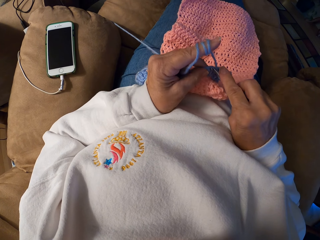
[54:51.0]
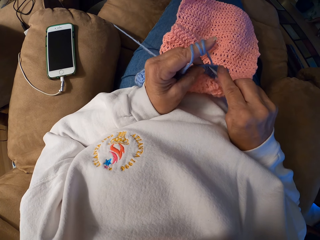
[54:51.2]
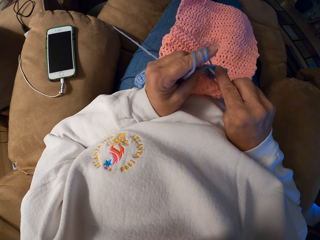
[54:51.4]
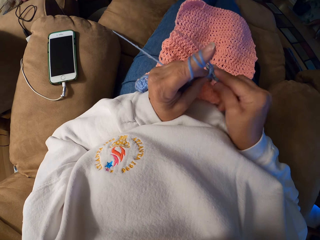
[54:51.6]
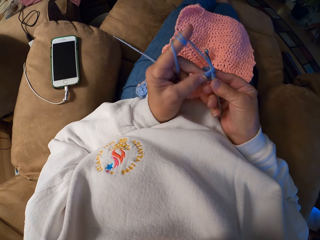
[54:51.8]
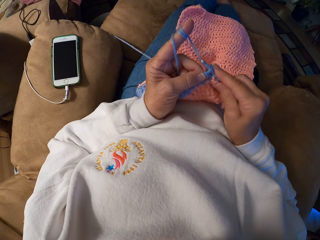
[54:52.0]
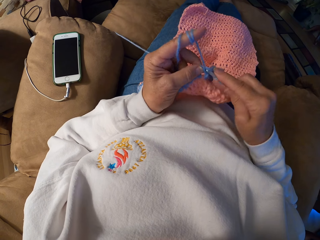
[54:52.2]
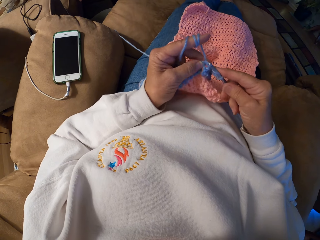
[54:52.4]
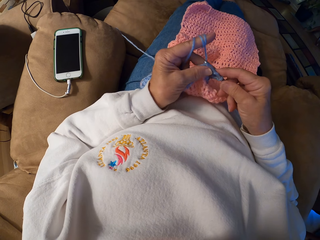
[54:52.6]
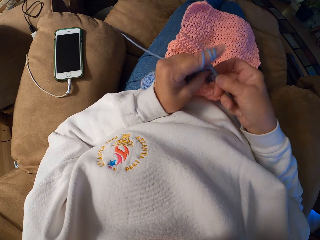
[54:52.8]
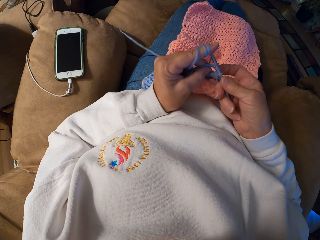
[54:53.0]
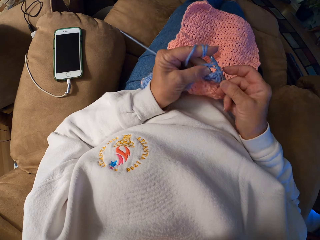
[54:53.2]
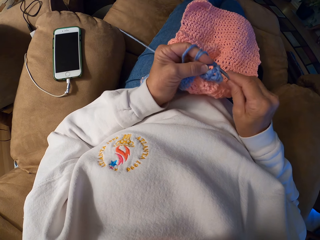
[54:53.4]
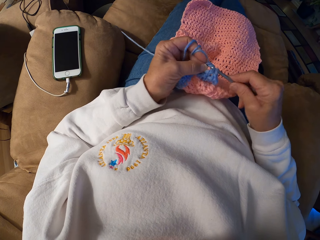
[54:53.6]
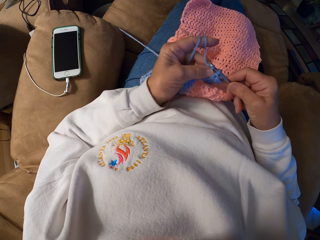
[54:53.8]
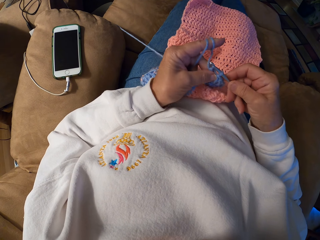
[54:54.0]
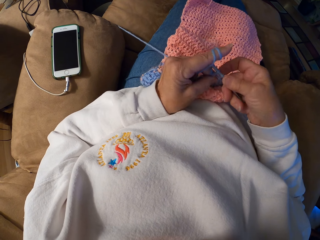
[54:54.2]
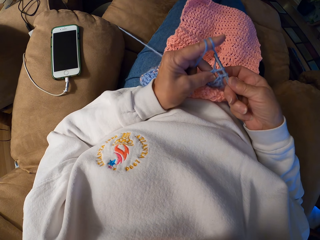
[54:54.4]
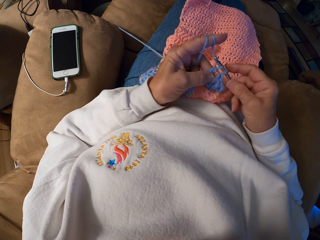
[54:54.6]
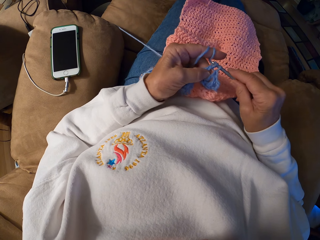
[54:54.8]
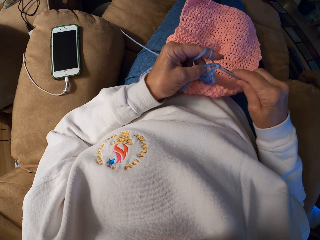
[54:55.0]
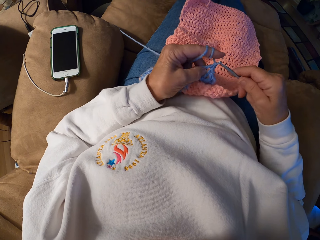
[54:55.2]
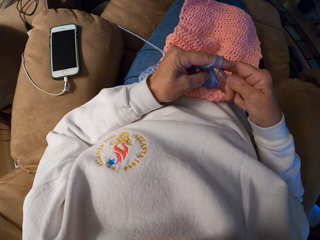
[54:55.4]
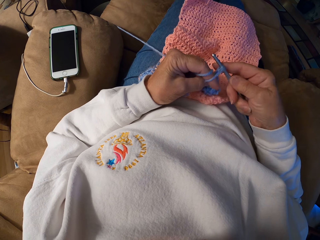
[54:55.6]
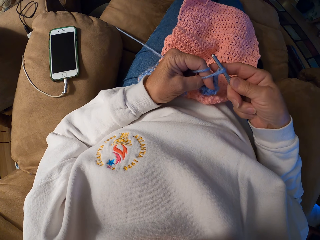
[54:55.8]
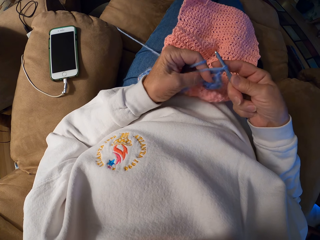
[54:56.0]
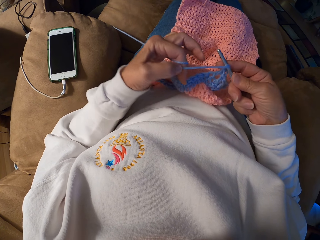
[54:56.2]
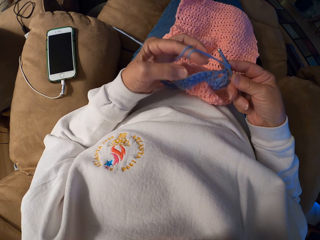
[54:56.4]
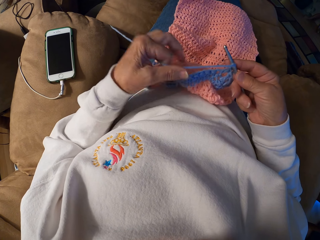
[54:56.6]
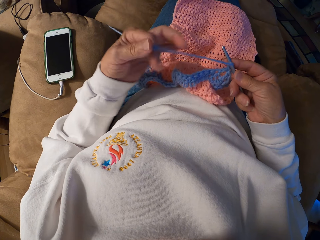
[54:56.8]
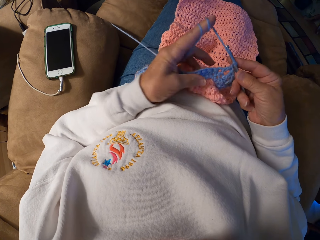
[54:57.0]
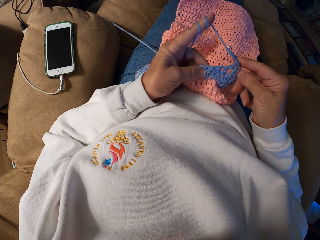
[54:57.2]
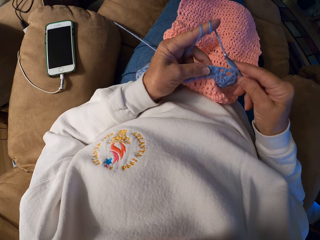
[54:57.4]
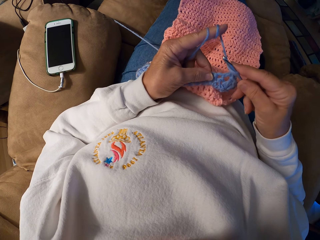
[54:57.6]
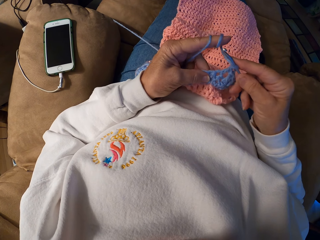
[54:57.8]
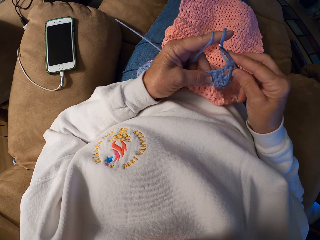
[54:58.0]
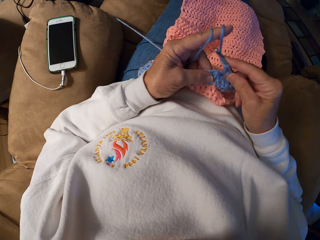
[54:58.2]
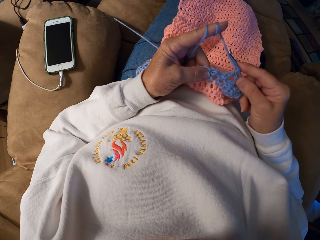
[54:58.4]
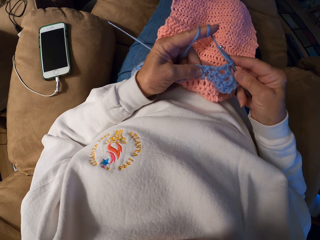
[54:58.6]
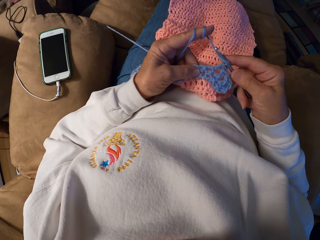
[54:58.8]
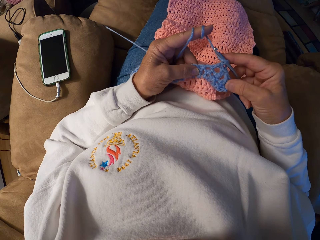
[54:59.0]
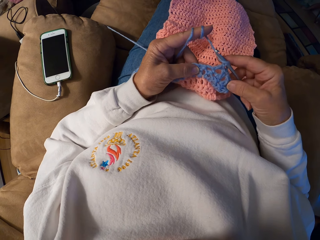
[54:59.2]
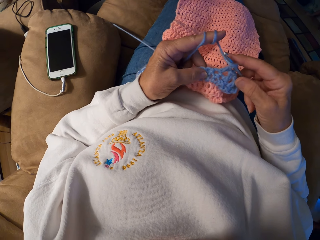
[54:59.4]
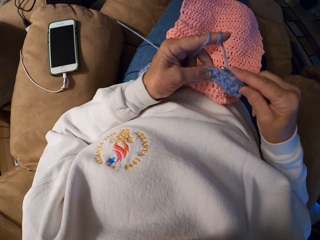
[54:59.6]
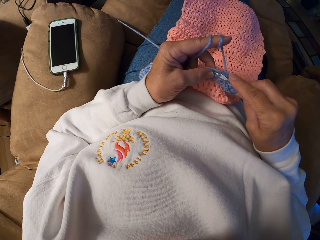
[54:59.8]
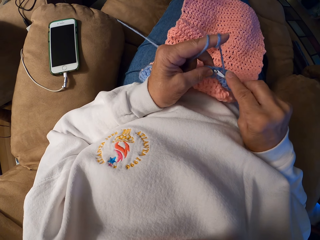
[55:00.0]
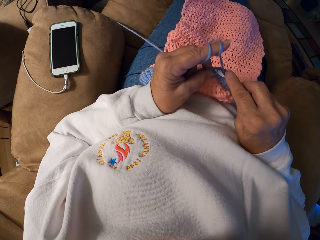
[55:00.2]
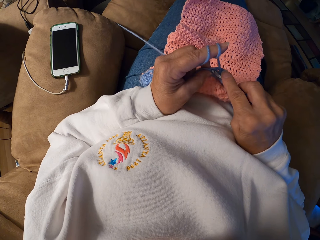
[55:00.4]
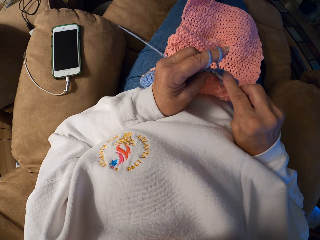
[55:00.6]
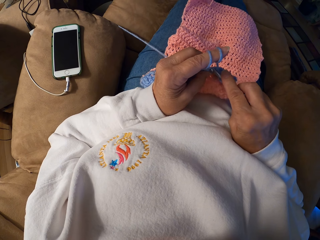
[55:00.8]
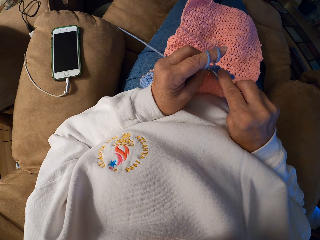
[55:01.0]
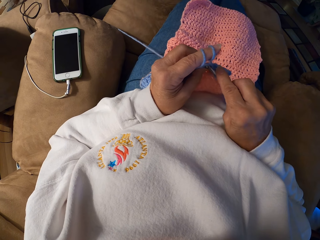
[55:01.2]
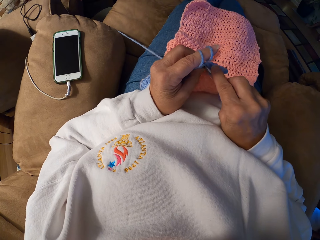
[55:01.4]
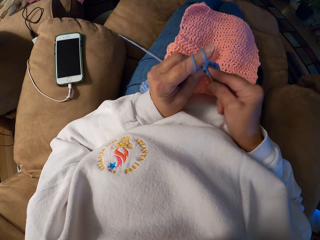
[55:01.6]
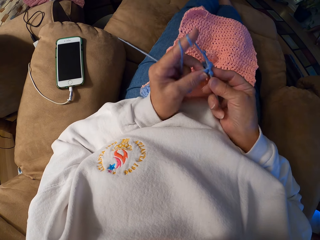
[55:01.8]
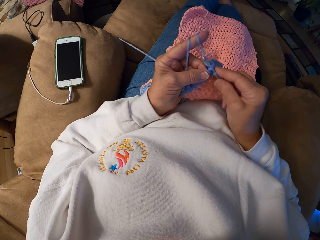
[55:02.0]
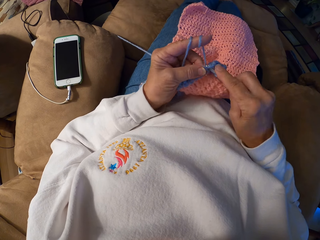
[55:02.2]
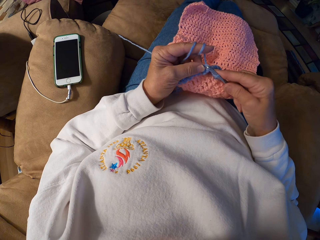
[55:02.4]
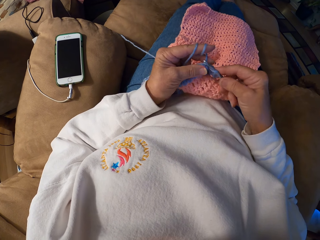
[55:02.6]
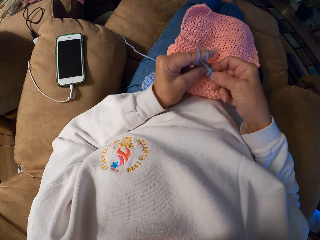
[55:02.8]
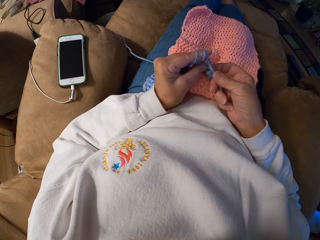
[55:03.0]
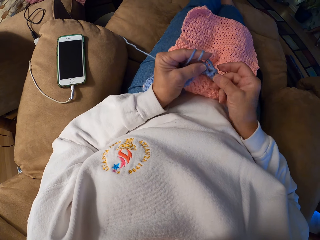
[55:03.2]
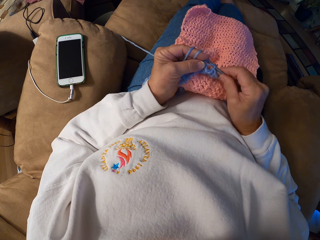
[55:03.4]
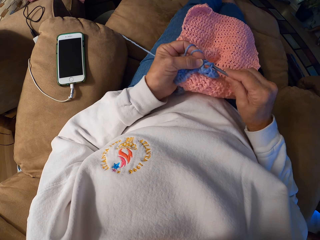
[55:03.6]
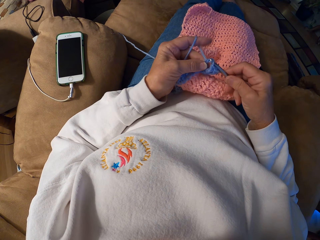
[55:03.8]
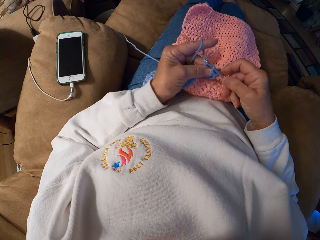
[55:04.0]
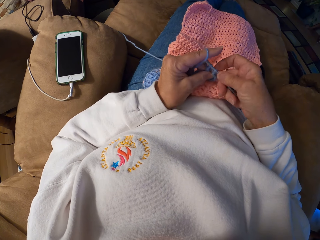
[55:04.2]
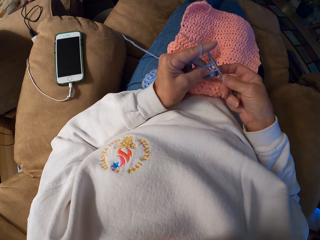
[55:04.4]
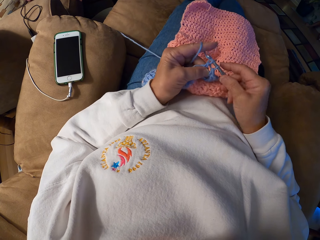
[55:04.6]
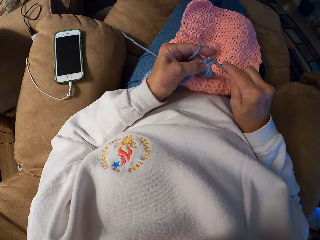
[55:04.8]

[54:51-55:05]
The camera wearer knits a piece of fabric with a knitting needle. They coil a knitting thread to a finger. They knit the piece of fabric with the knitting needle.

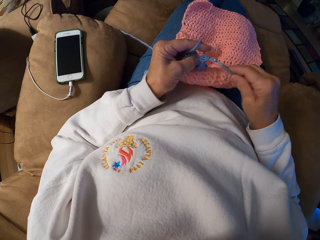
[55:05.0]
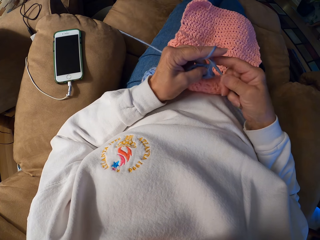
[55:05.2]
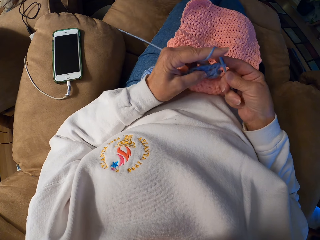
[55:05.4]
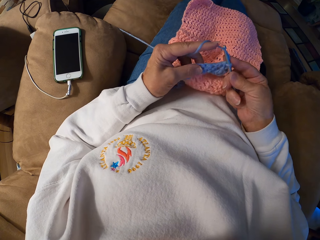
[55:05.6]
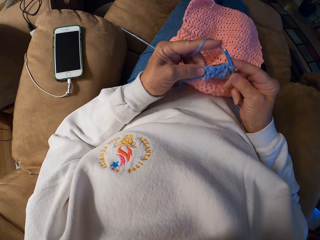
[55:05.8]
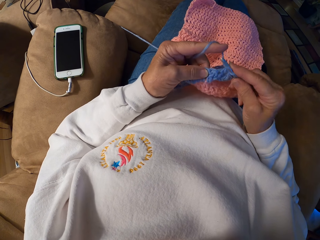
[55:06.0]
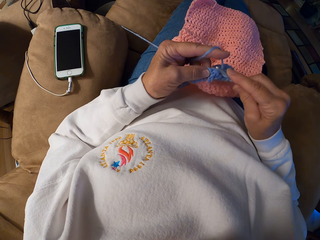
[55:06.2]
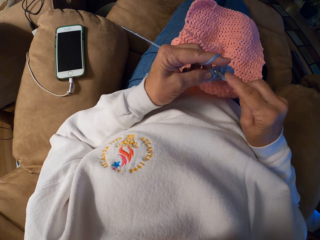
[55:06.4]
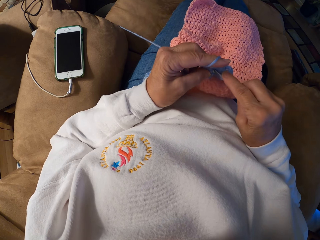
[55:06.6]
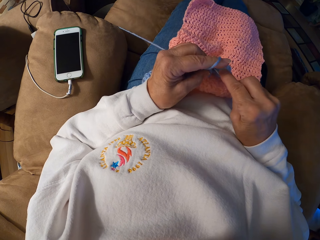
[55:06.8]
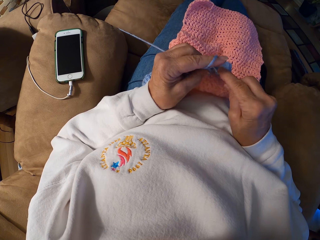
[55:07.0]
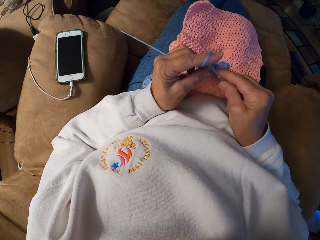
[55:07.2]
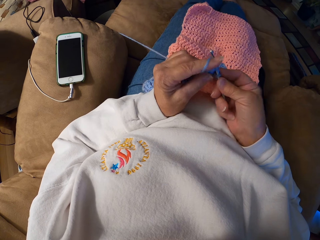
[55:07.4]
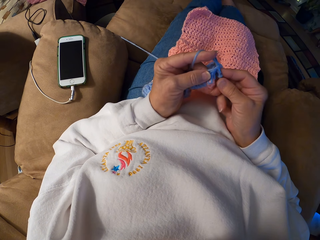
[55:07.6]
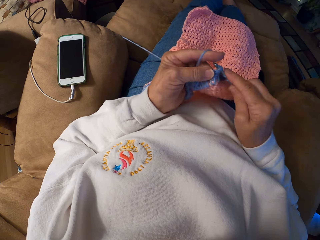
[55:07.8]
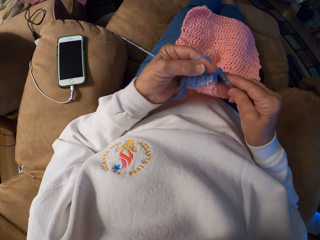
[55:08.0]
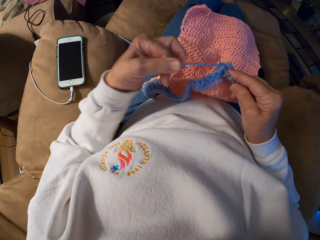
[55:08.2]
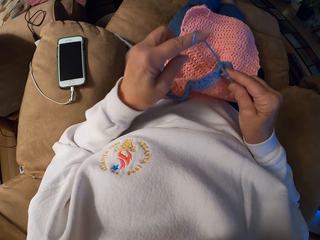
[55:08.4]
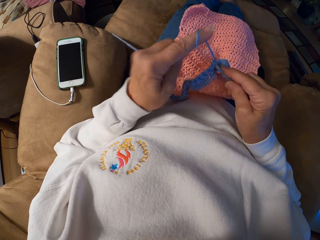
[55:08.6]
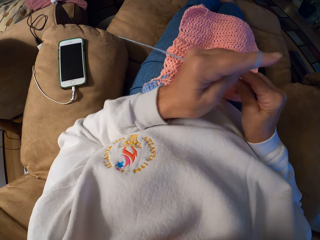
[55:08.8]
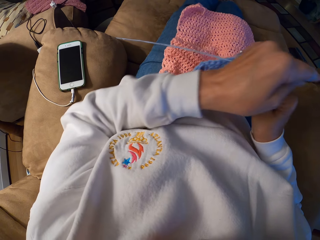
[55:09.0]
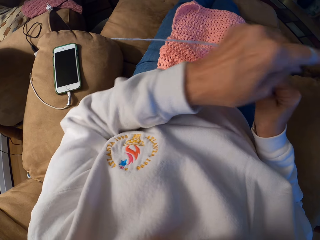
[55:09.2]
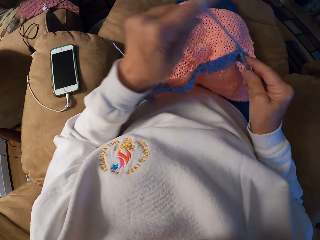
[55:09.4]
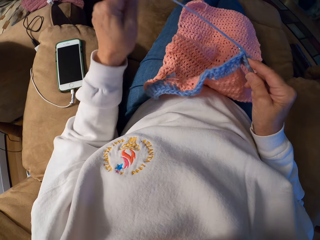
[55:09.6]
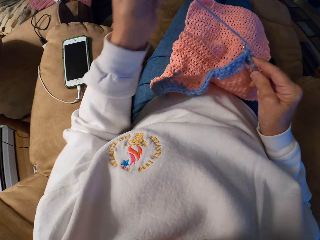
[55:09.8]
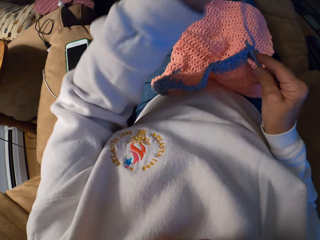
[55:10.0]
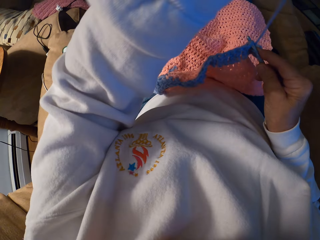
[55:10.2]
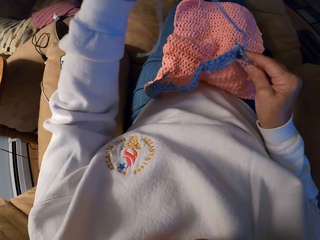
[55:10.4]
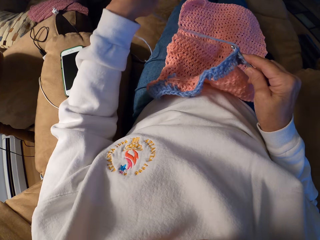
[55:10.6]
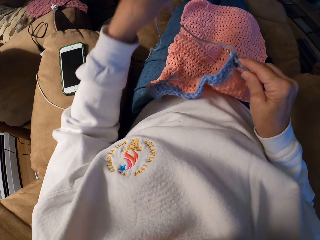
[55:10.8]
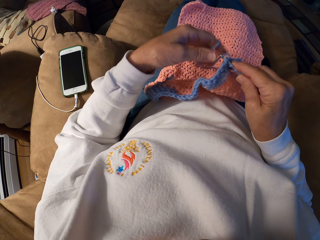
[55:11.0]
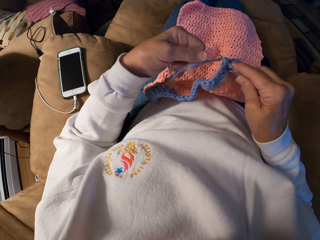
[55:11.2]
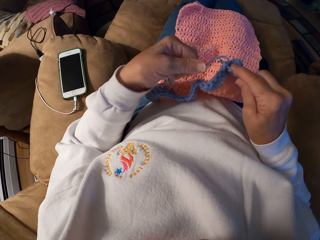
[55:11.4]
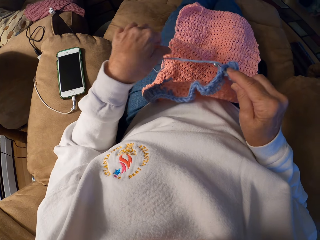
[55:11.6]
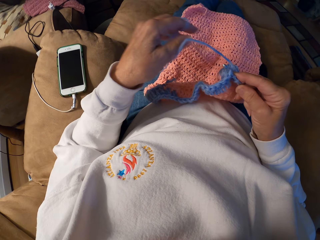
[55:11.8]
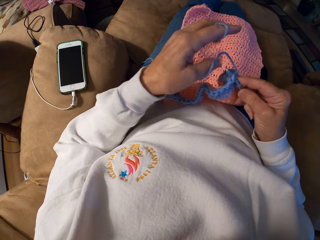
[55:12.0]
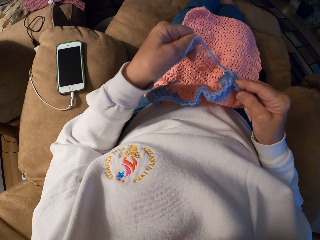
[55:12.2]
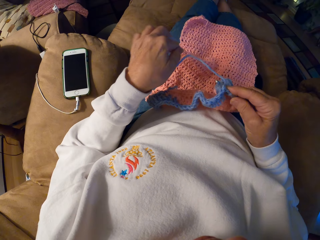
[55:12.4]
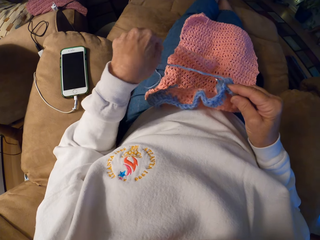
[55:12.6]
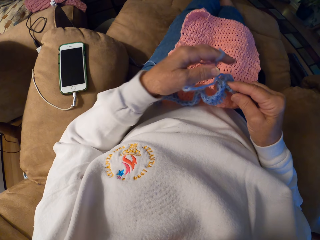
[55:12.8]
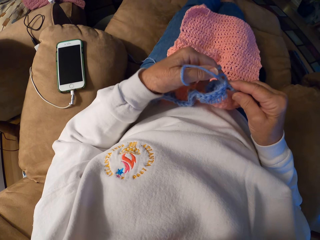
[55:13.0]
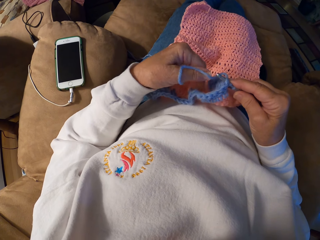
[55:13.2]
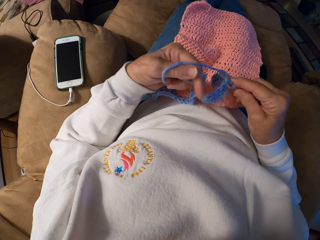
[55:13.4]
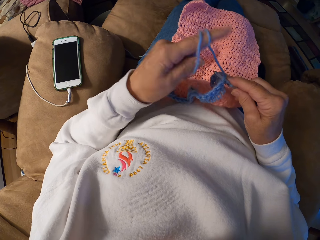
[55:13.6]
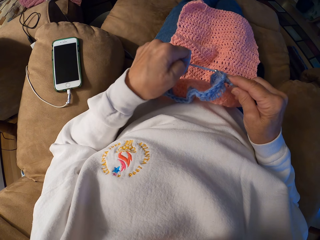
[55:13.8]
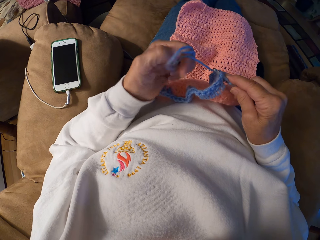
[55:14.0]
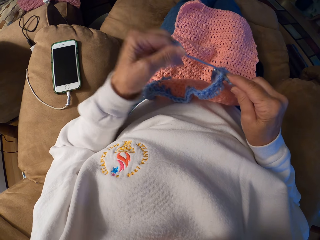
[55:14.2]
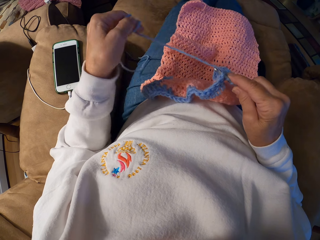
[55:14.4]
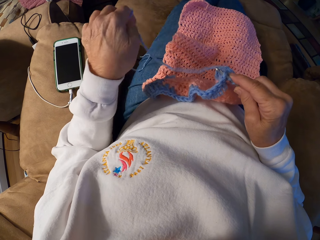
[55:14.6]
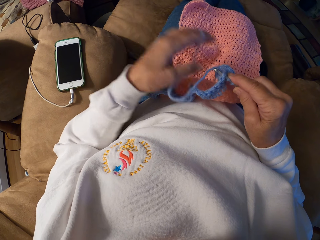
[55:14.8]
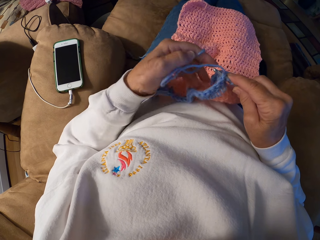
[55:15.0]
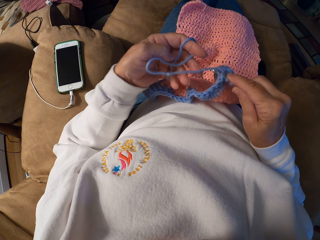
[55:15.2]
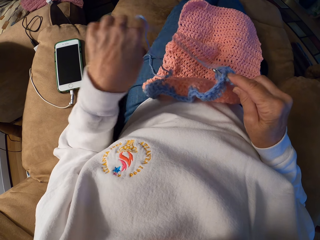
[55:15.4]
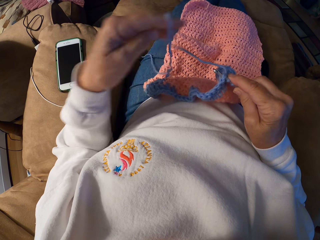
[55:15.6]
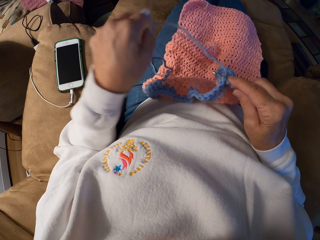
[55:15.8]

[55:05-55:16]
The camera wearer winds the yarn on her left index finger. She raises her left hand with the yarn and drops the yarn on the chair. She tries winding the yarn on her left index finger.
